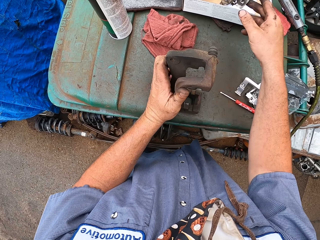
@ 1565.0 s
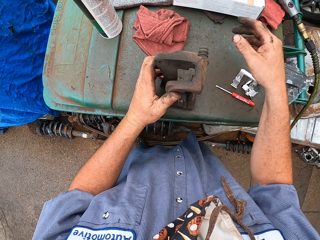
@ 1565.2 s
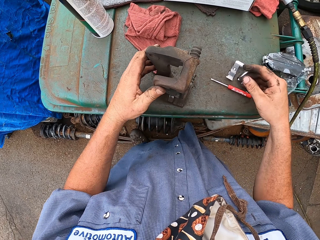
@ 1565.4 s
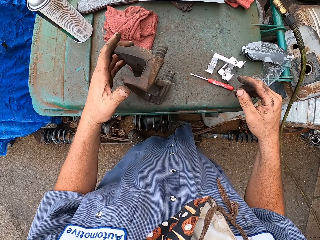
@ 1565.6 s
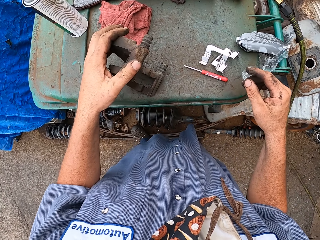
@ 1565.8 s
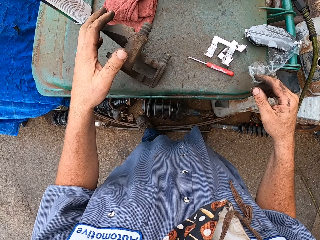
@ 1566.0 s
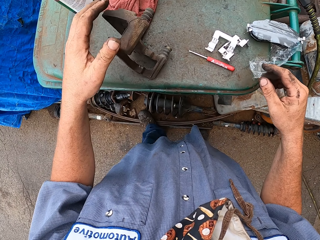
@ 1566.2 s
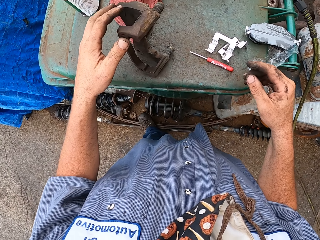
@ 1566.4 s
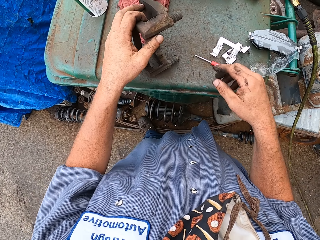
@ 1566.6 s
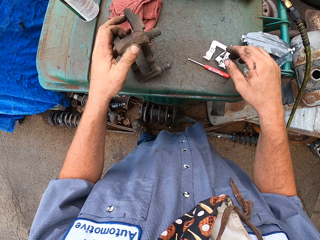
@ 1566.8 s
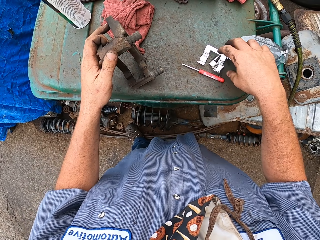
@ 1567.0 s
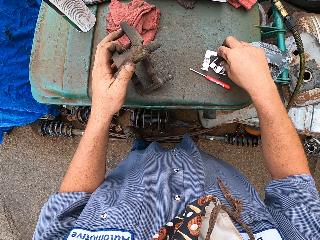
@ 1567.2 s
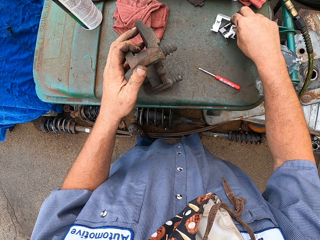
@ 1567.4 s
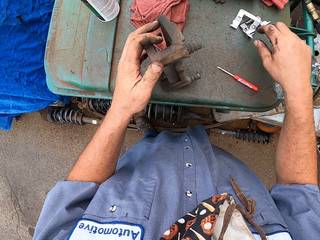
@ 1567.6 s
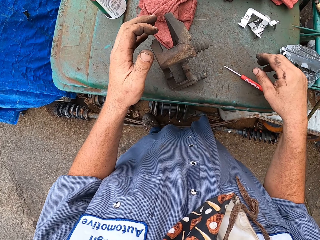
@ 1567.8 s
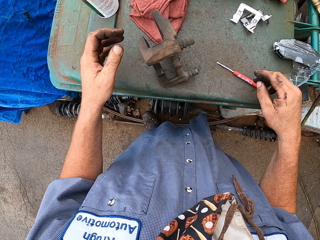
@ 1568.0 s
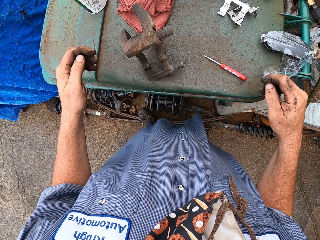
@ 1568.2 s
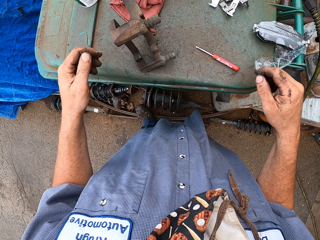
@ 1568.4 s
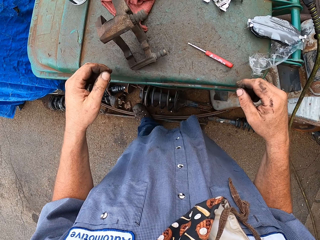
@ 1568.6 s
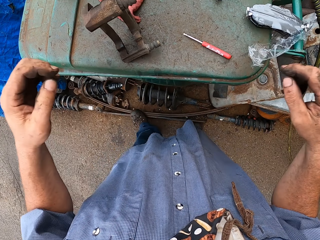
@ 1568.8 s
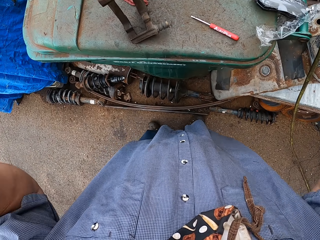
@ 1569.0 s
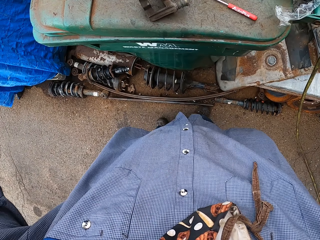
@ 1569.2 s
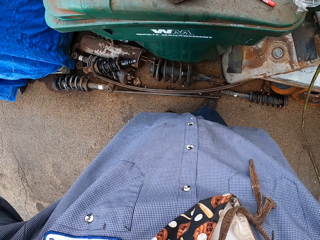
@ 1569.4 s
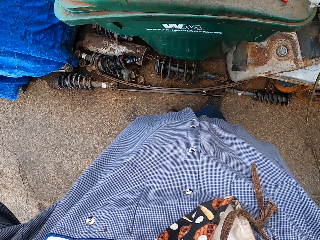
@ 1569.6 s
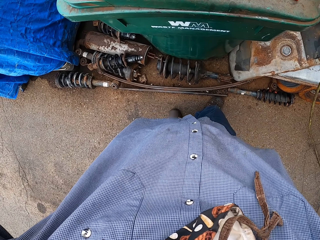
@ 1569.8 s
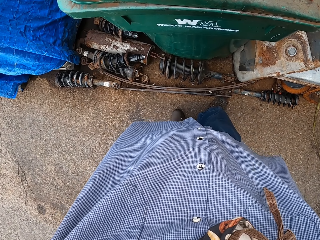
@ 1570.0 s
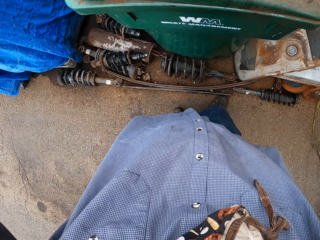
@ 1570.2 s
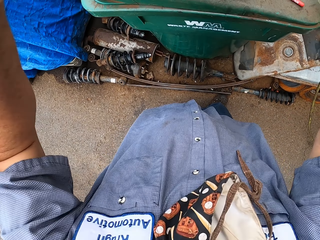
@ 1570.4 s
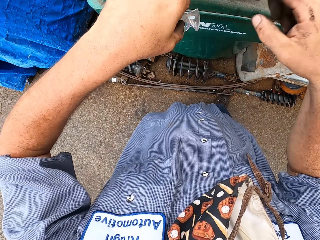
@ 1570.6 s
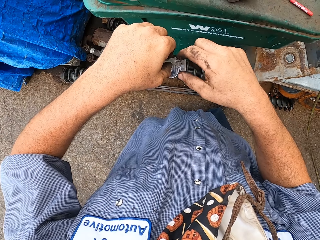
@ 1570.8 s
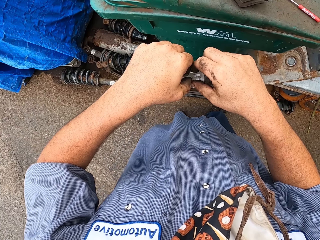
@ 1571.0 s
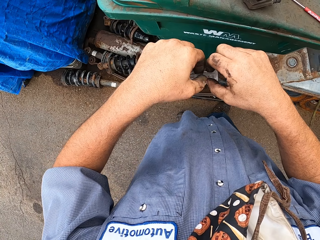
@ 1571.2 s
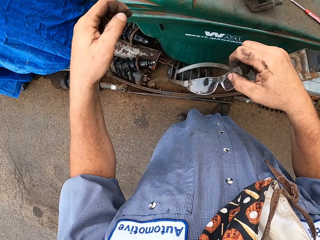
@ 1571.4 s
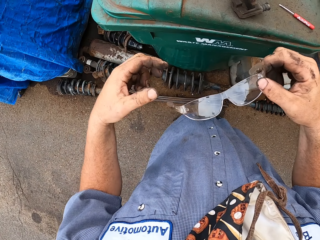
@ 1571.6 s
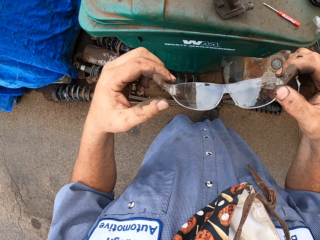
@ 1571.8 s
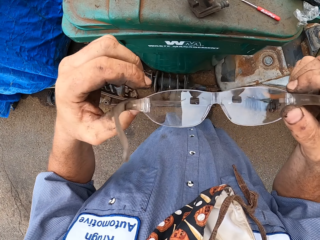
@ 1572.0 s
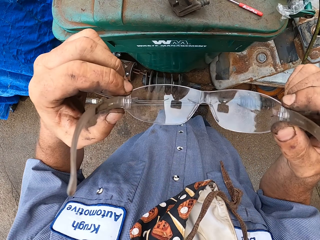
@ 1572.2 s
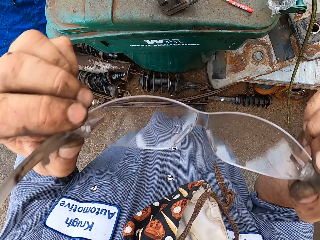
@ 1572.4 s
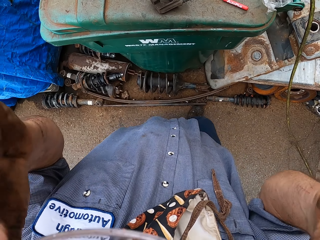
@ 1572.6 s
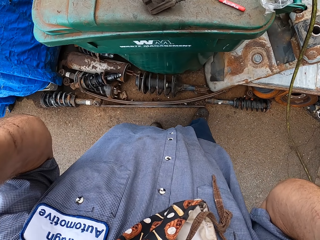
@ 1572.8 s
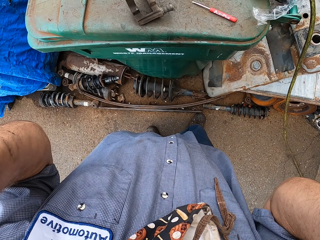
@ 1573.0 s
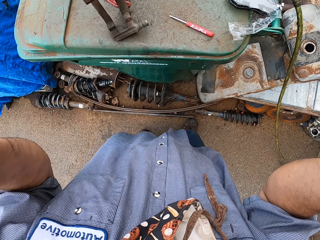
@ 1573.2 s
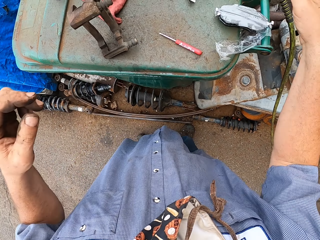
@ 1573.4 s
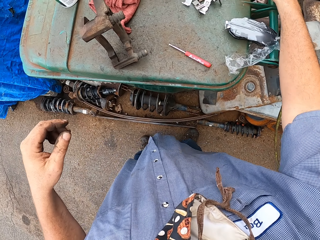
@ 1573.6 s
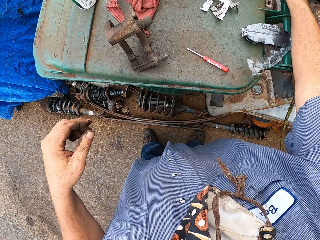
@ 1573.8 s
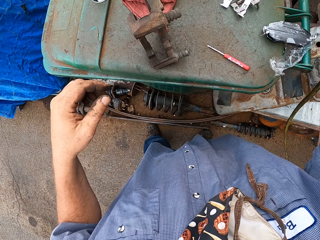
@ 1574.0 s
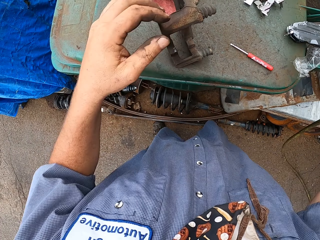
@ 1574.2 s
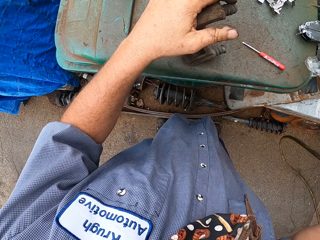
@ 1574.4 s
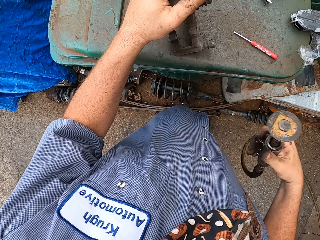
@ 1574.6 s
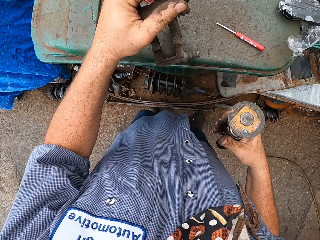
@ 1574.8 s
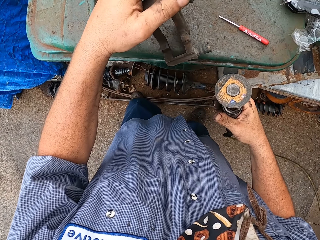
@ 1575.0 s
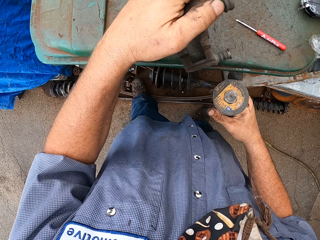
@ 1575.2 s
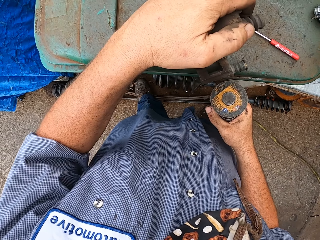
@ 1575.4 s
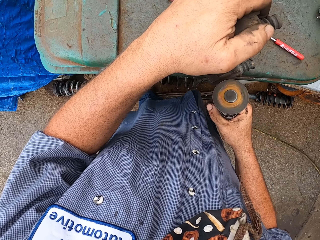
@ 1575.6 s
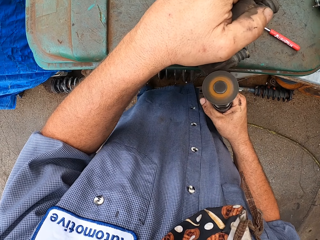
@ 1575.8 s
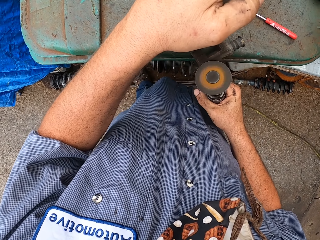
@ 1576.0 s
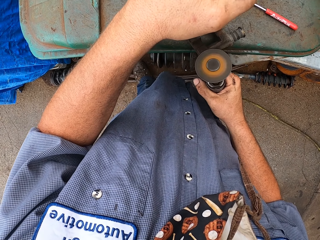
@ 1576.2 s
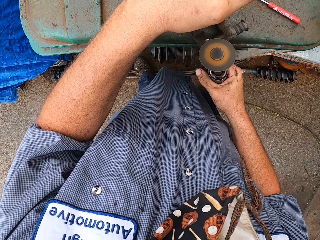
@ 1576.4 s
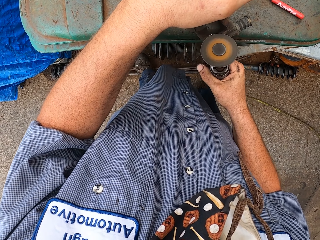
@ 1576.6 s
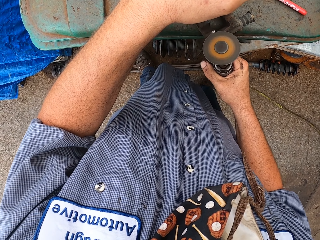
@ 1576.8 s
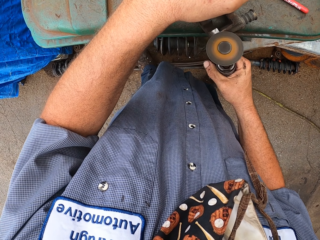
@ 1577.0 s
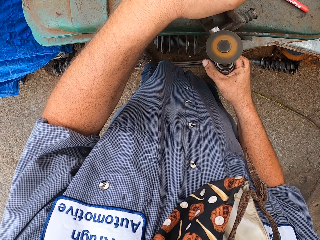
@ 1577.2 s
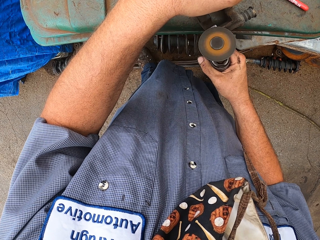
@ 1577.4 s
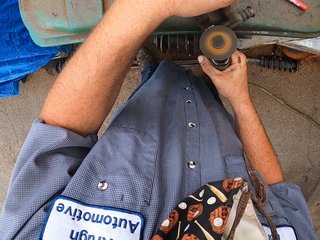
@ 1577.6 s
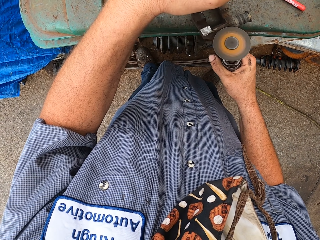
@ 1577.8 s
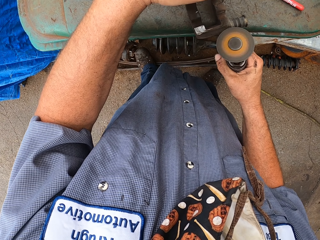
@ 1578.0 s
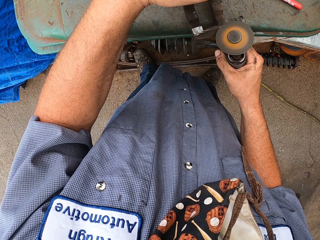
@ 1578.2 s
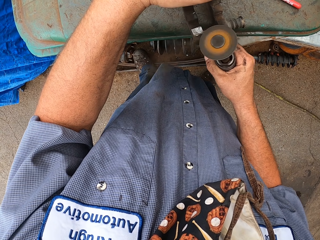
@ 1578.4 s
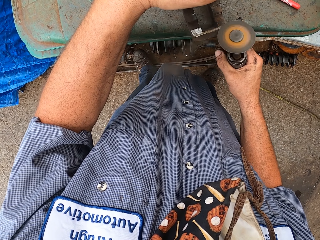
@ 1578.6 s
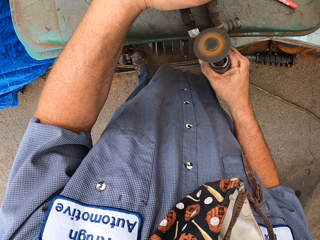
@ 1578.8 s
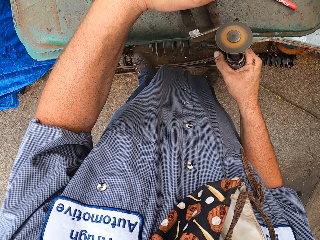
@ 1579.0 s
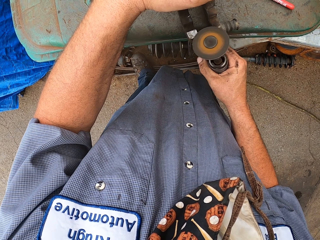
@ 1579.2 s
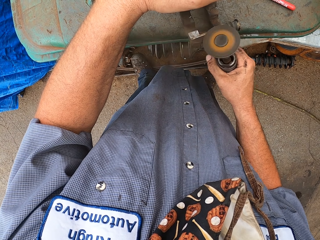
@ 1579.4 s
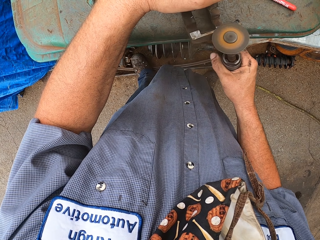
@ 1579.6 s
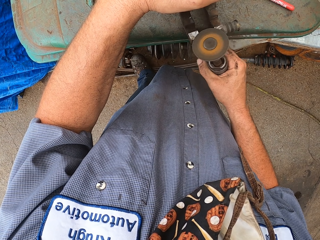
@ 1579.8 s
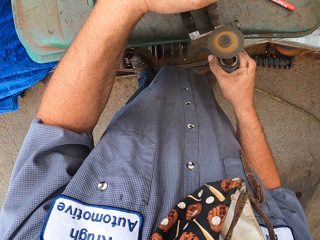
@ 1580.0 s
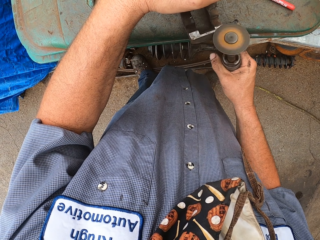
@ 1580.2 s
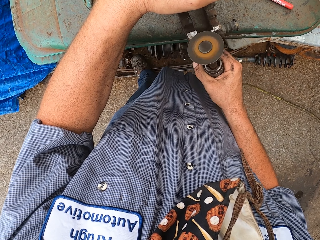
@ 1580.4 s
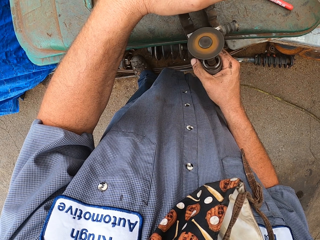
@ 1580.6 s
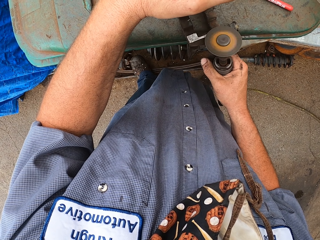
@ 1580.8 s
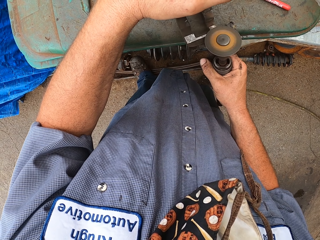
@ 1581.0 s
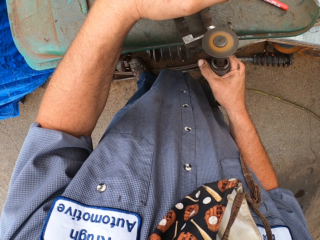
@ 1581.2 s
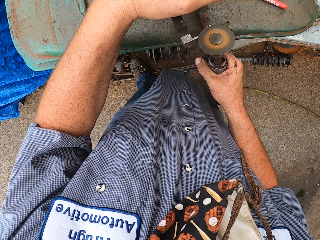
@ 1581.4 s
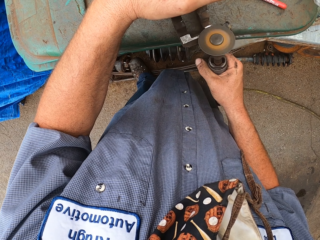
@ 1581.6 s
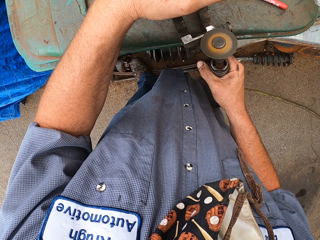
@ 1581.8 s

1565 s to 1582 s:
The camera wearer touches the metal part. They move the tool on the bin. They remove the glasses from the head. They wear the glasses. They pick the air grinder from on top of the dustbin. They grind the metal part with the air grinder.
